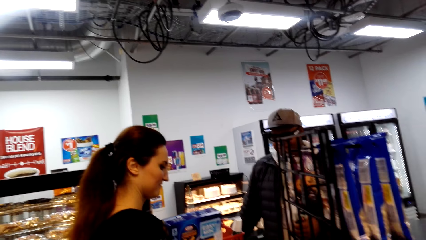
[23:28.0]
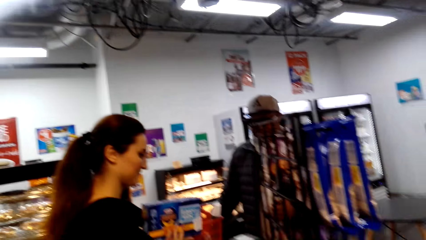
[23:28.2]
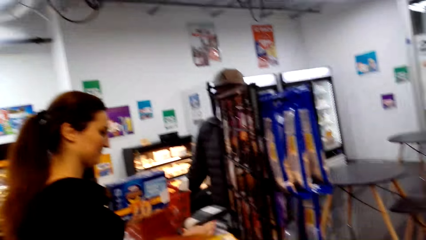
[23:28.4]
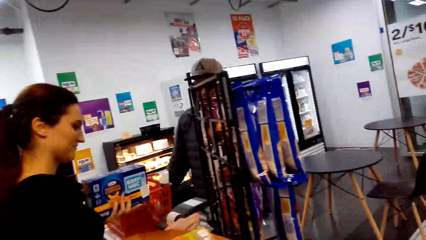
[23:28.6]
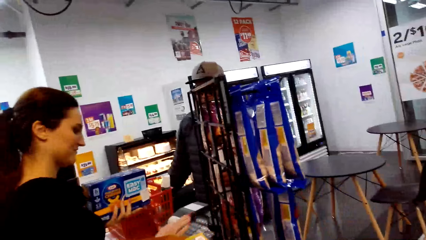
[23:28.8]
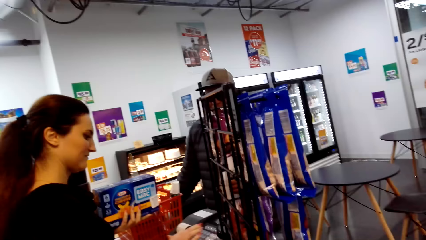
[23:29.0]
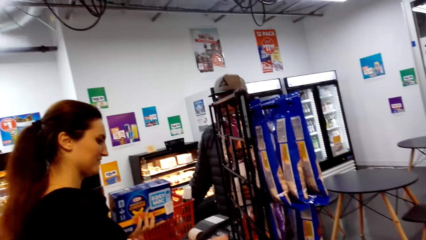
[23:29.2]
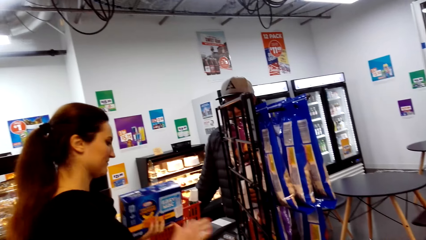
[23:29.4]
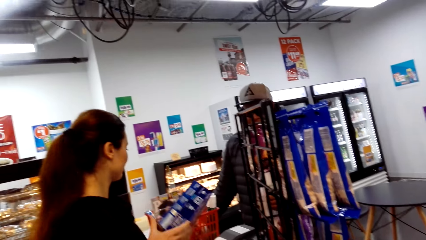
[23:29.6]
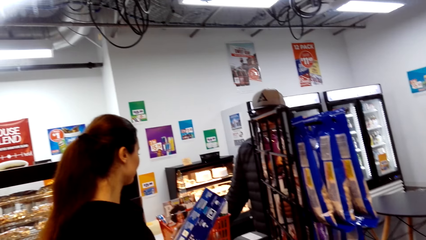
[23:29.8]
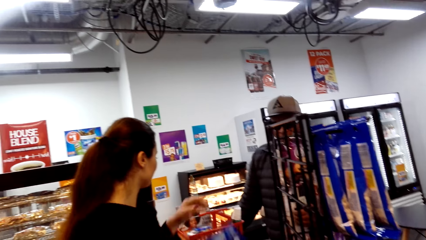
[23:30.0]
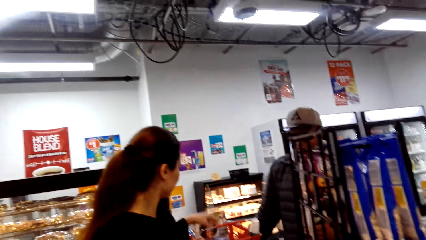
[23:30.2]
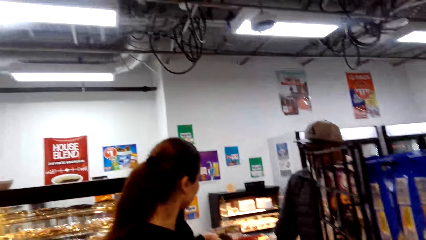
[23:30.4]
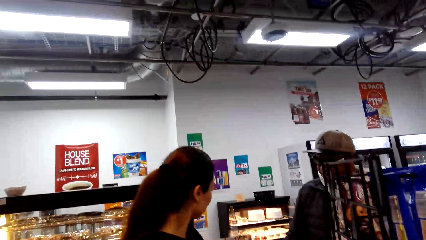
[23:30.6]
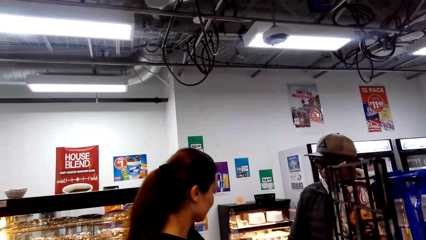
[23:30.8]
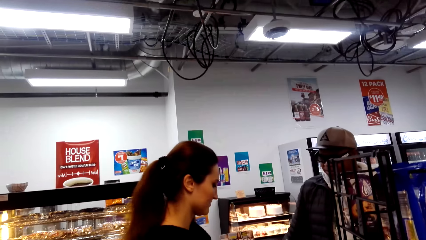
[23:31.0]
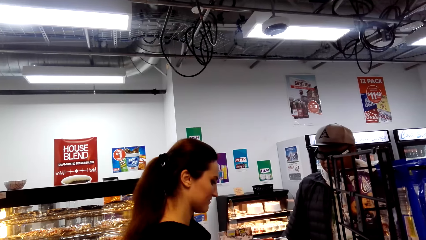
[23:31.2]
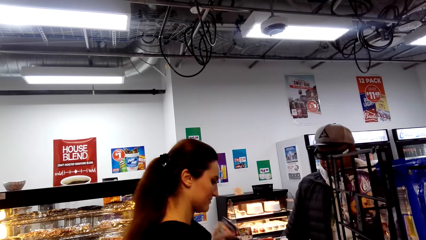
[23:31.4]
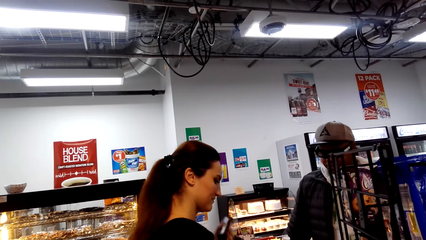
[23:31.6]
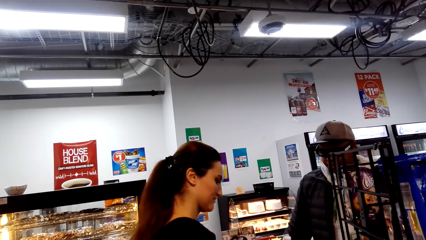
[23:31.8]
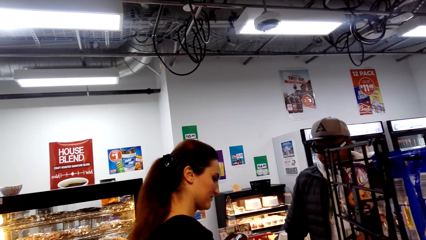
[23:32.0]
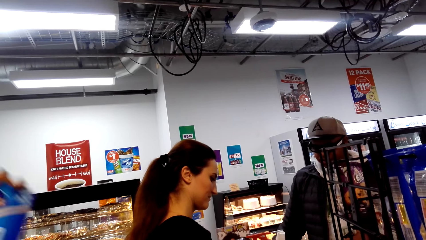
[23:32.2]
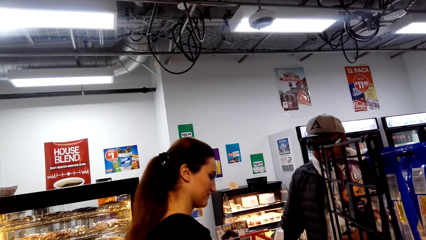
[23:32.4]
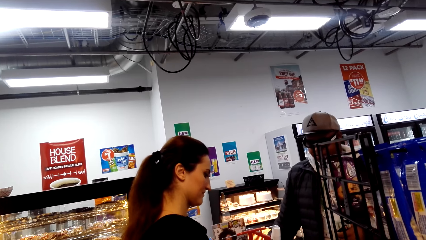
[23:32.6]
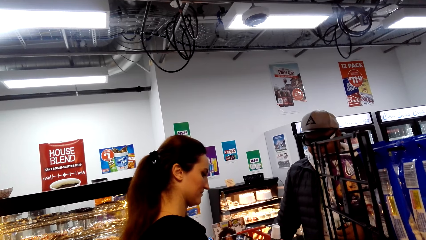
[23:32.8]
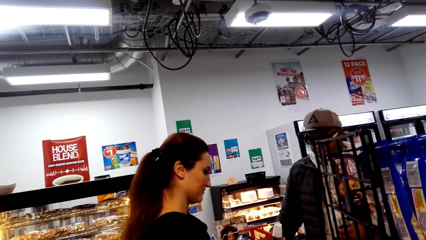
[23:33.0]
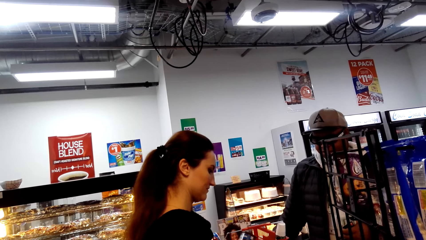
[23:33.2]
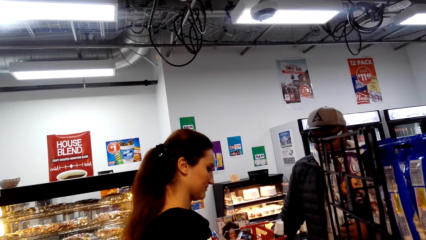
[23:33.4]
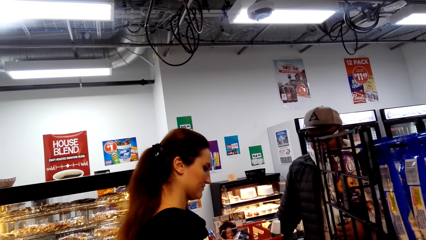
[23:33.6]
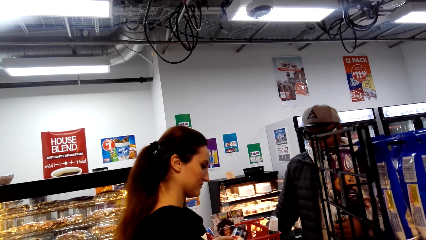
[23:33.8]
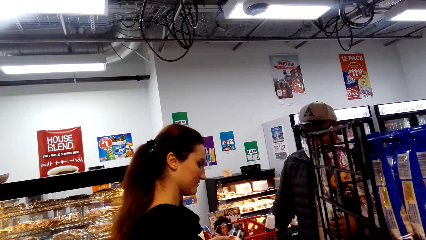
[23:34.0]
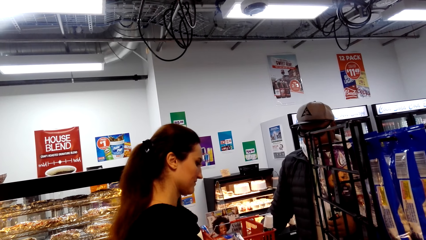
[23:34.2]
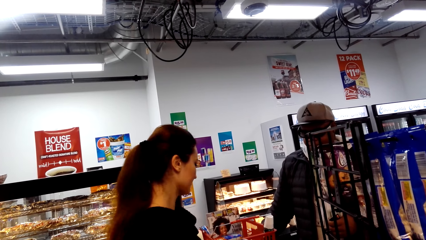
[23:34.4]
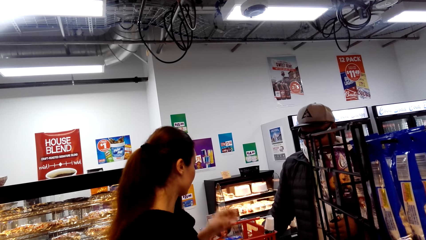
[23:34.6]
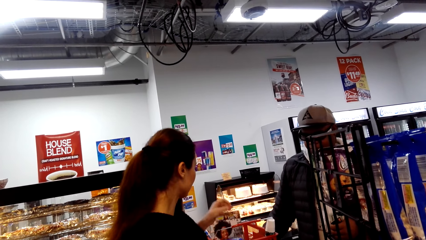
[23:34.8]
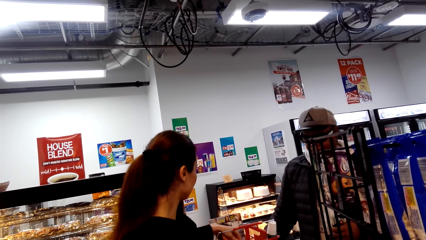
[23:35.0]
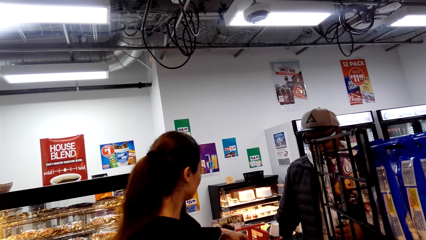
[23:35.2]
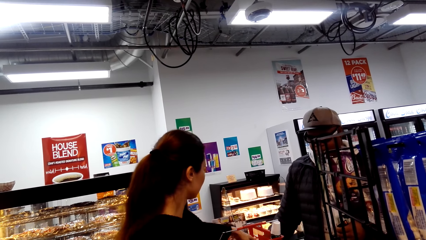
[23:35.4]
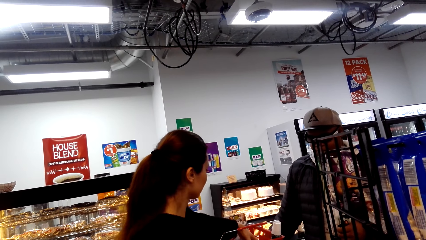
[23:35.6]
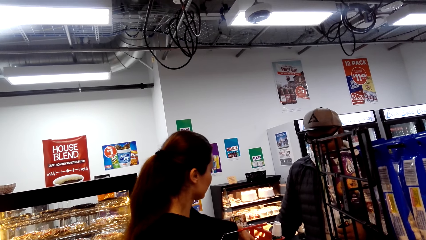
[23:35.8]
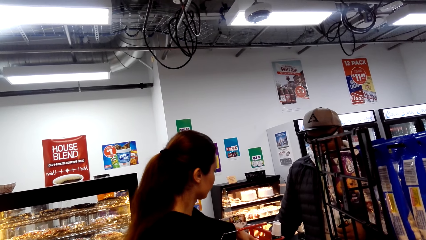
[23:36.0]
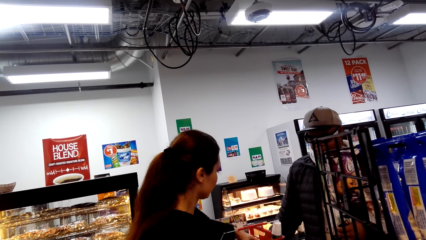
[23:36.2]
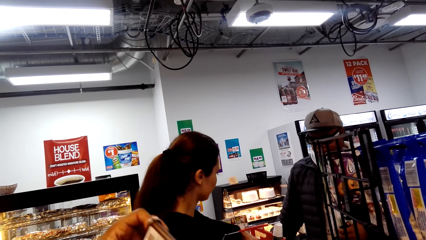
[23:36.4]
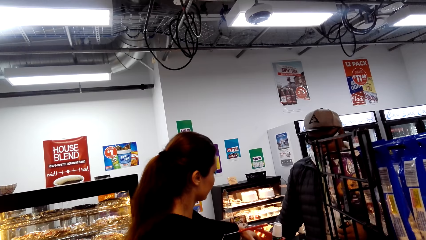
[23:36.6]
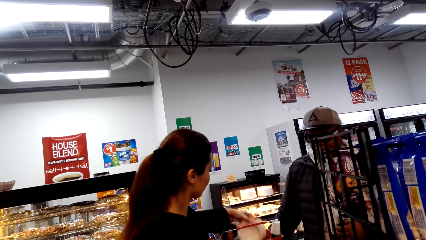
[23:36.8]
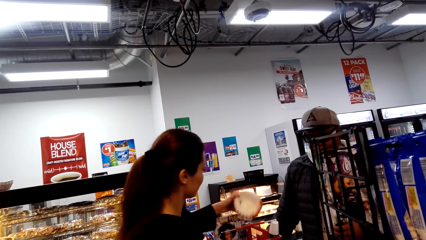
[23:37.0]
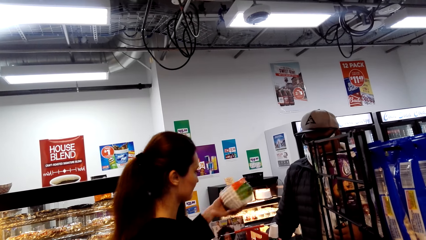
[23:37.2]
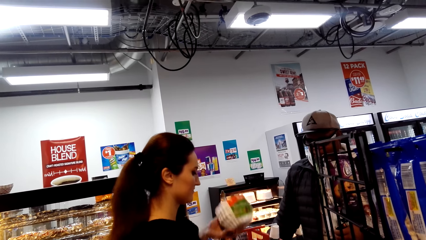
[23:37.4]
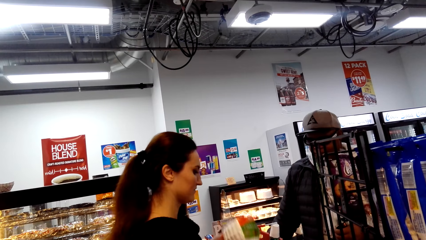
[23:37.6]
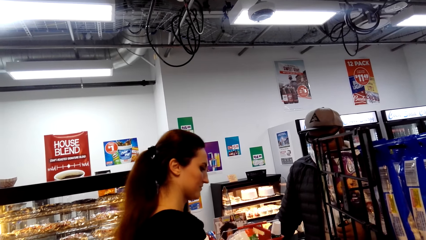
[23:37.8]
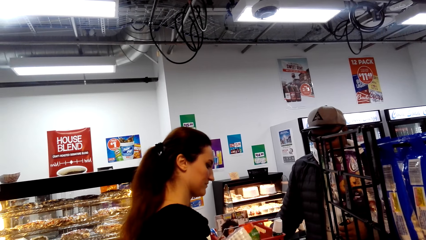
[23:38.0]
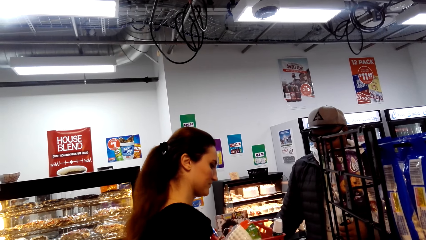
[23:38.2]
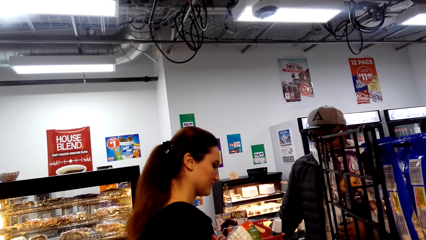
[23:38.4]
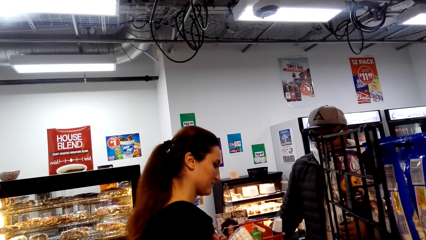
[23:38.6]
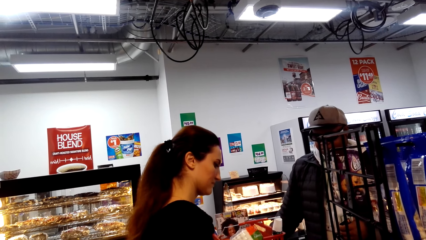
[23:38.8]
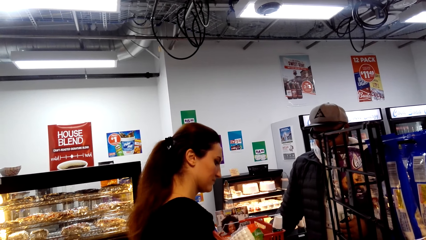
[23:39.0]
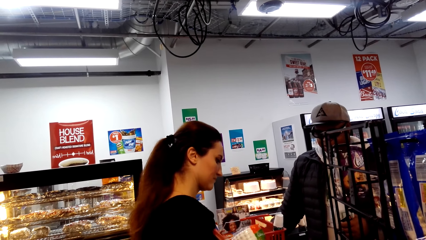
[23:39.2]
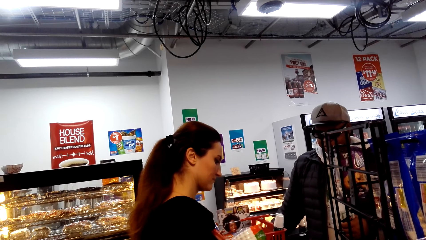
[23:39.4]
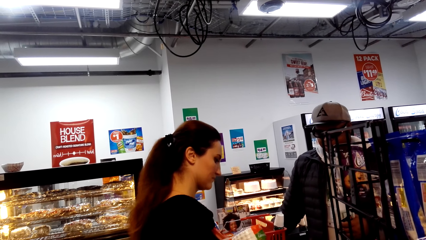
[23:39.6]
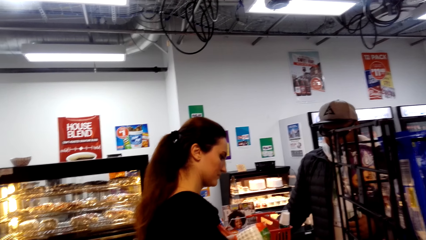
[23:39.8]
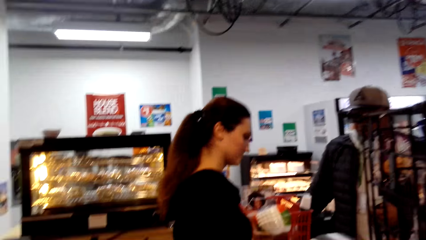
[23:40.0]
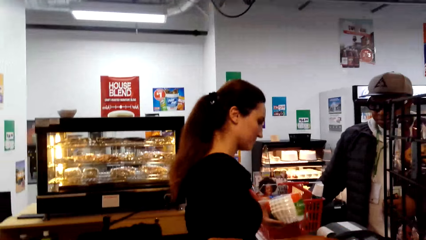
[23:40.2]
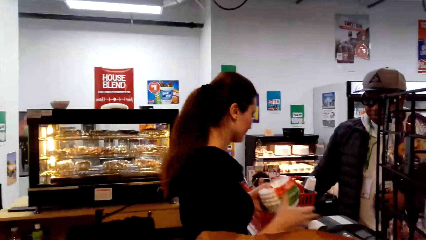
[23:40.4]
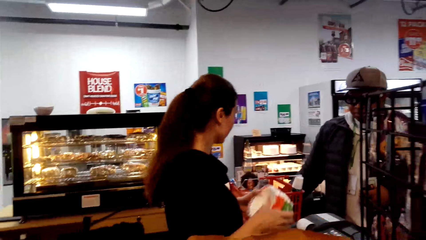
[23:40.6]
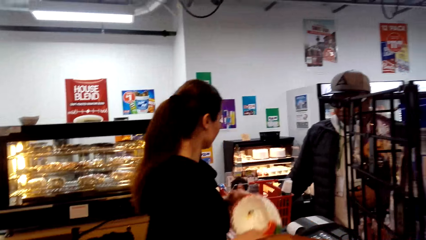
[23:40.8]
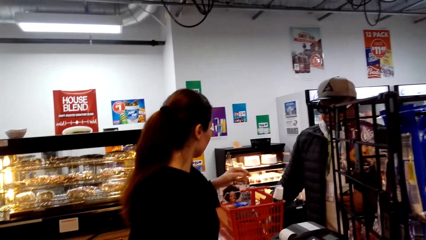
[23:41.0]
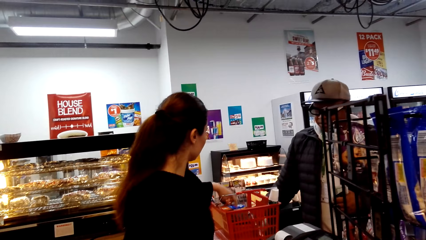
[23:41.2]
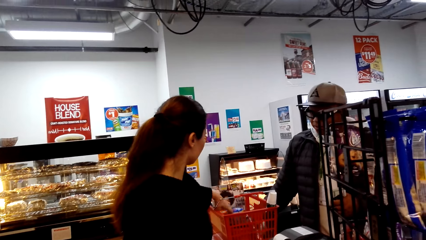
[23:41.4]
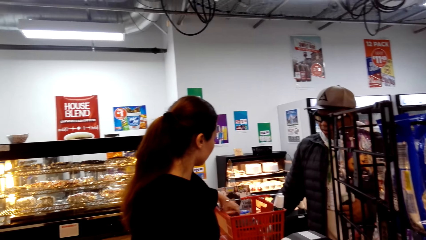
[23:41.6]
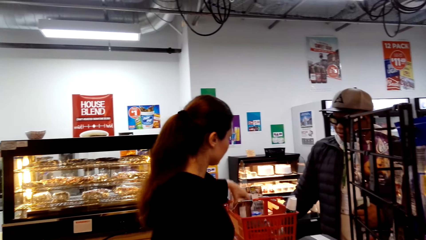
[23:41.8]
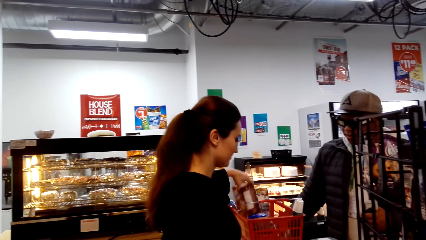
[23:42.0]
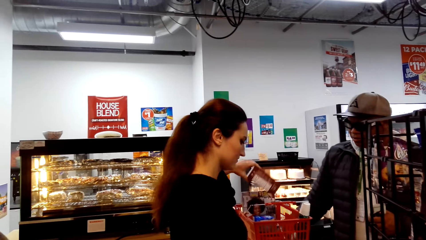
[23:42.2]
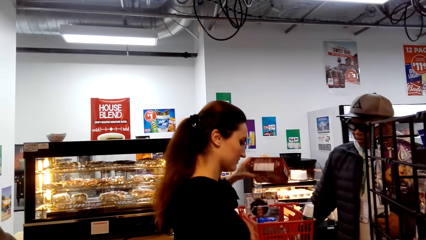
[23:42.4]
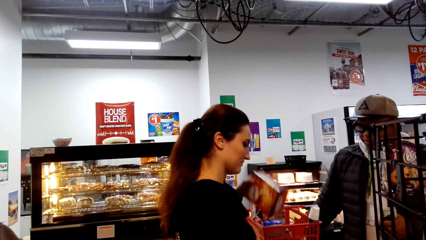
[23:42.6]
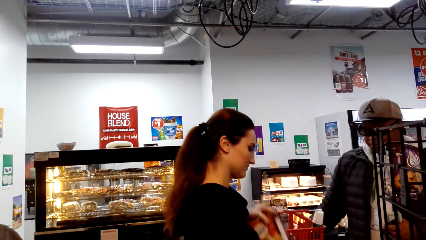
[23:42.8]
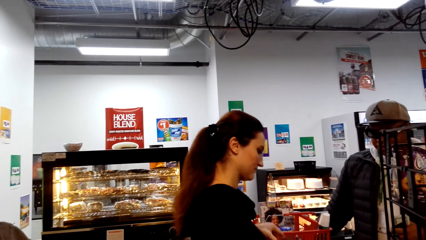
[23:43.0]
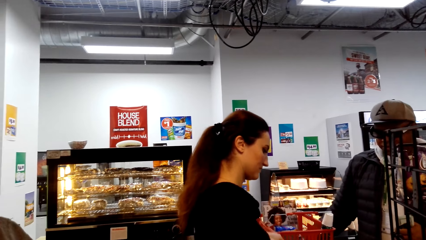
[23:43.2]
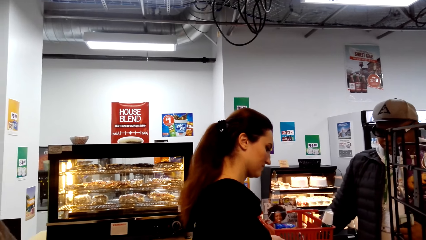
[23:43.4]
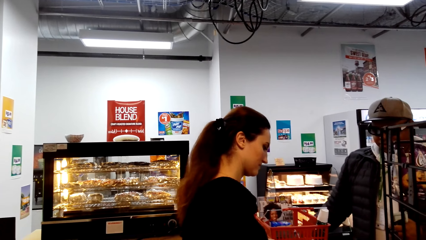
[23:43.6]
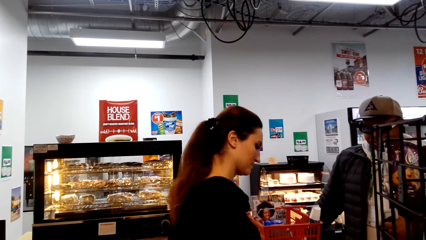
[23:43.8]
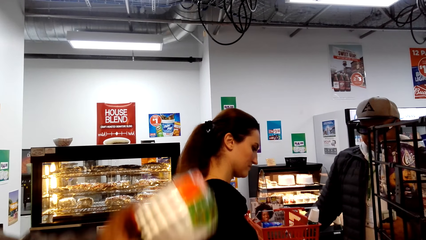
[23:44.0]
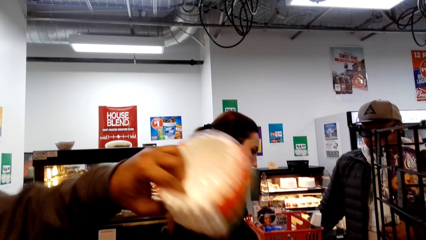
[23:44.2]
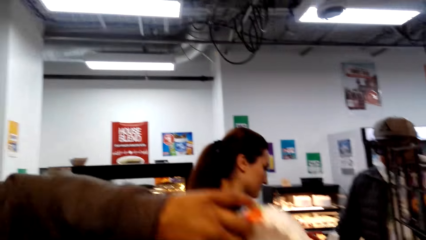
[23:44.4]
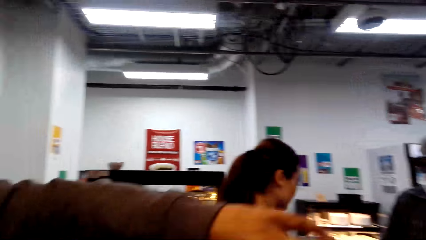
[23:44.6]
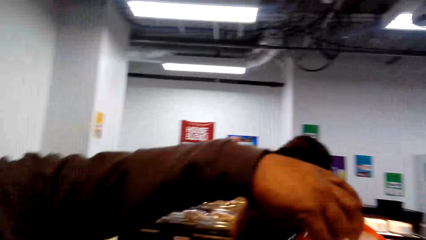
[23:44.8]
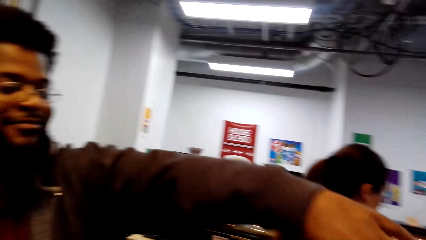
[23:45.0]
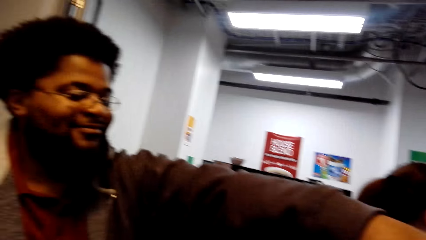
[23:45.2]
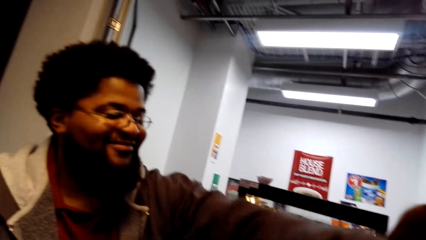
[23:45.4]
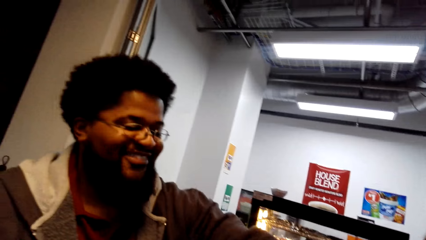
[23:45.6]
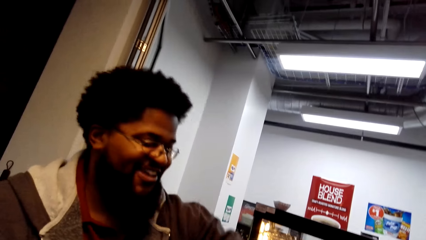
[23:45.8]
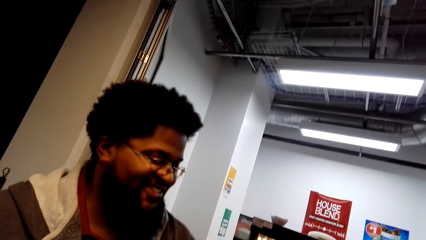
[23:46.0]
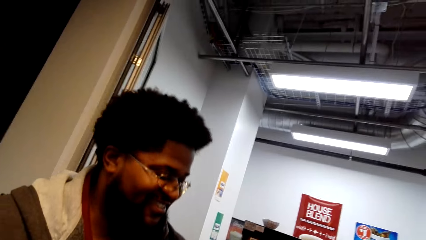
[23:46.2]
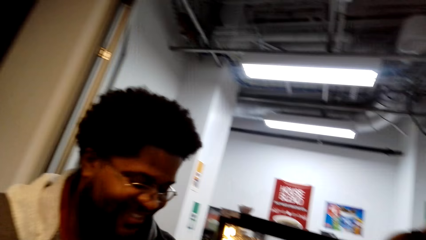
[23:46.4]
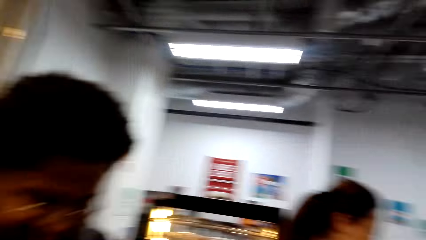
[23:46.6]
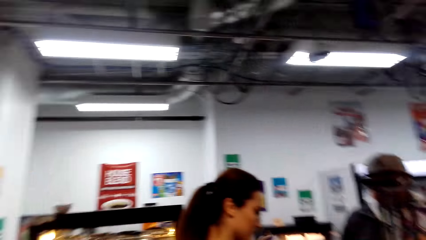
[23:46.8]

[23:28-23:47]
A person takes more items from the shopping bag and calculates items for another person. The first person calculates items for the other person again. The first person takes items from the shopping basket, calculates items for the other person, takes more items from the shopping basket, and calculates items for the other person. A third person packs items in the shopping bag.
